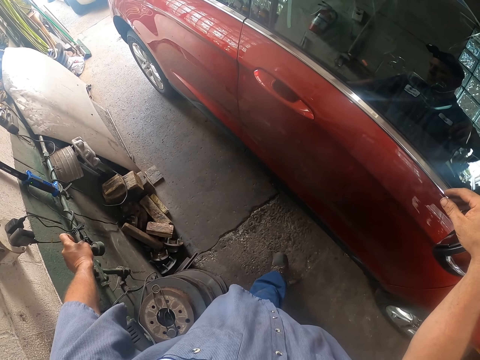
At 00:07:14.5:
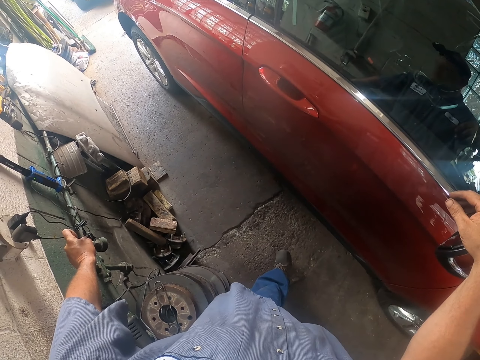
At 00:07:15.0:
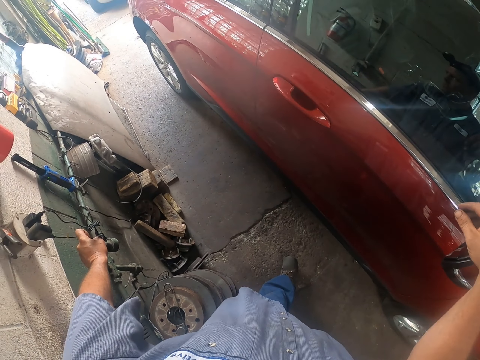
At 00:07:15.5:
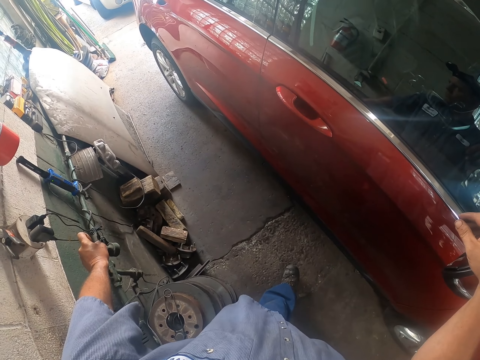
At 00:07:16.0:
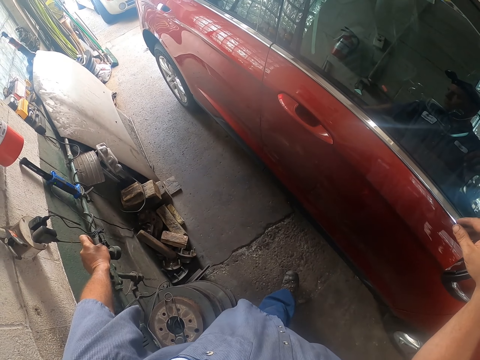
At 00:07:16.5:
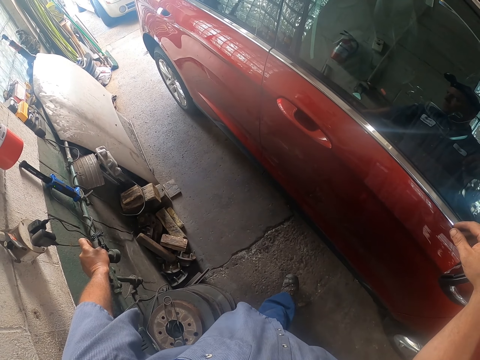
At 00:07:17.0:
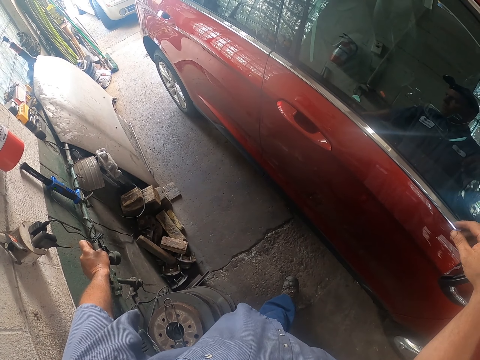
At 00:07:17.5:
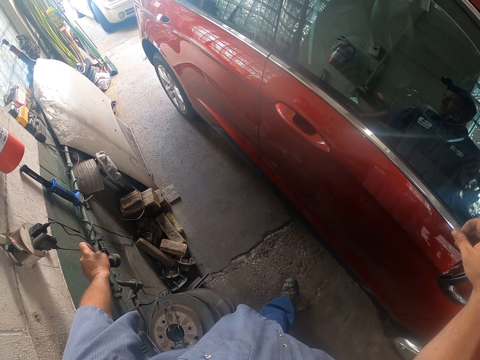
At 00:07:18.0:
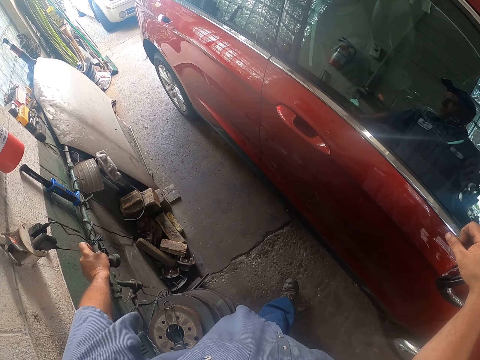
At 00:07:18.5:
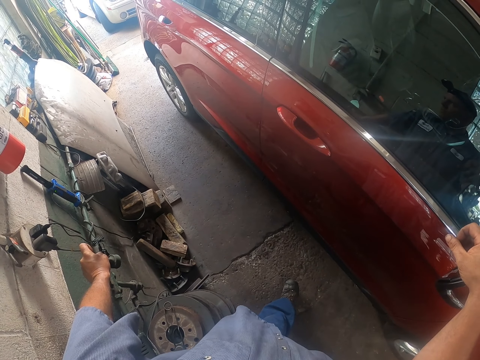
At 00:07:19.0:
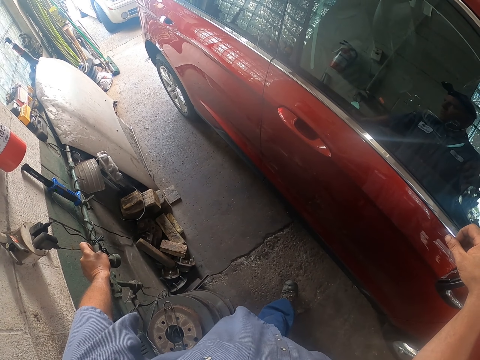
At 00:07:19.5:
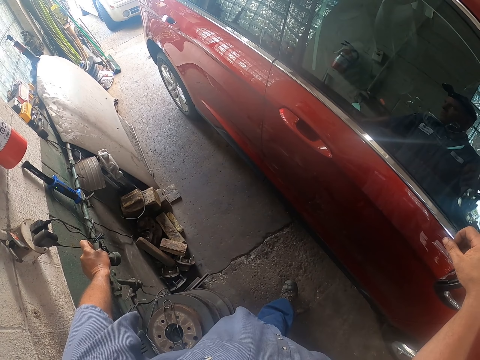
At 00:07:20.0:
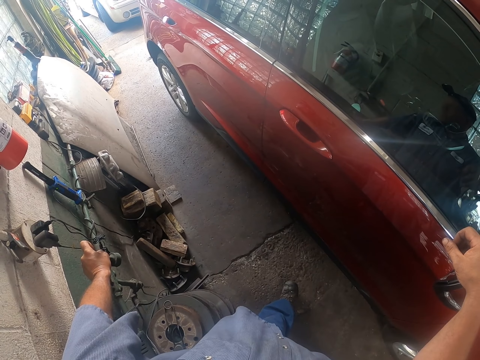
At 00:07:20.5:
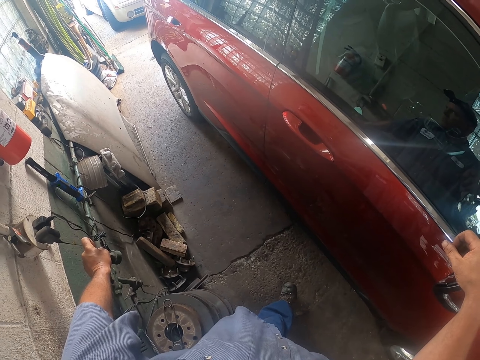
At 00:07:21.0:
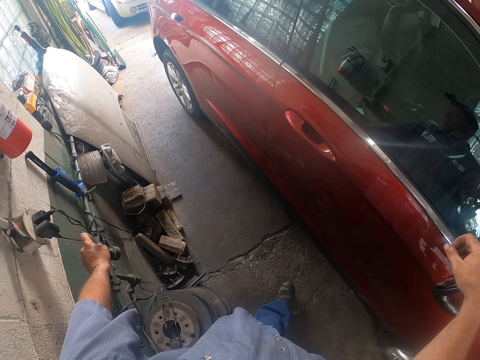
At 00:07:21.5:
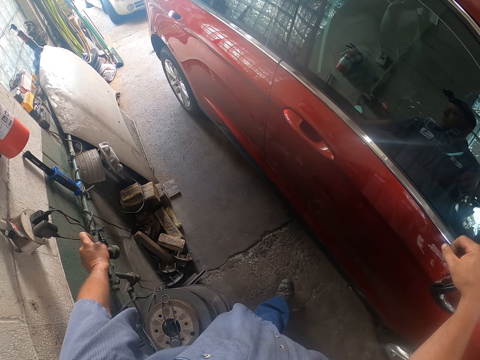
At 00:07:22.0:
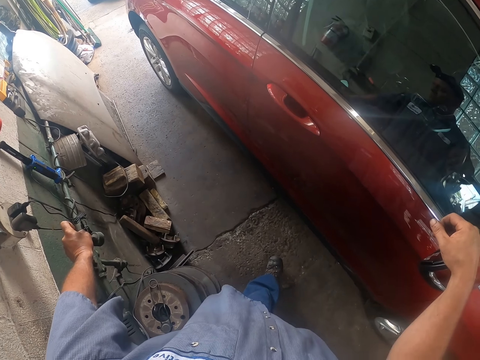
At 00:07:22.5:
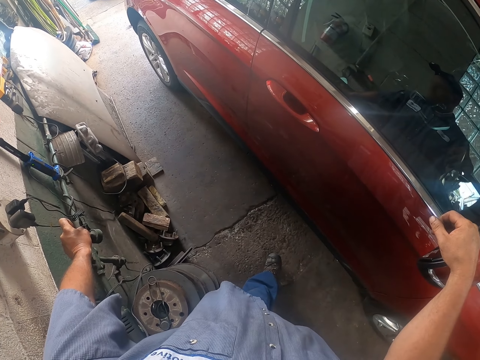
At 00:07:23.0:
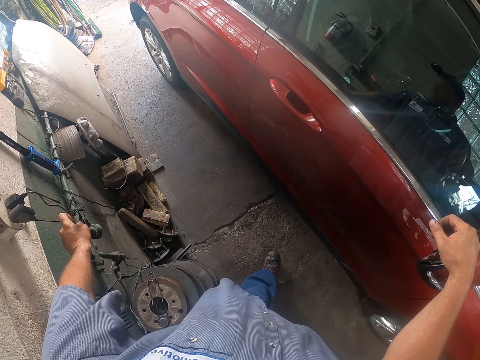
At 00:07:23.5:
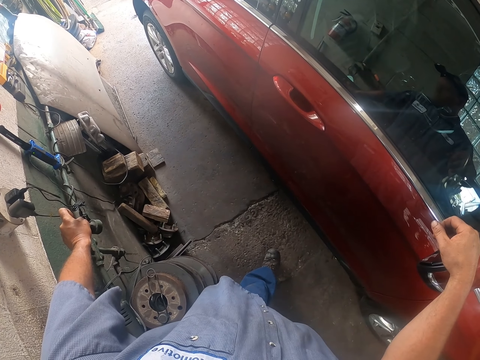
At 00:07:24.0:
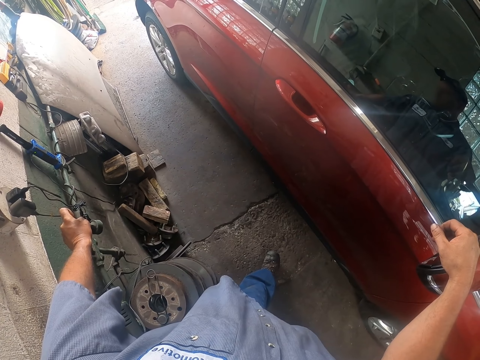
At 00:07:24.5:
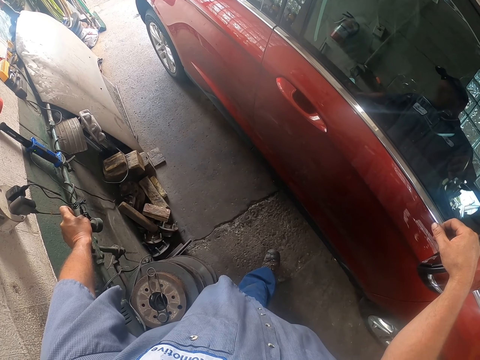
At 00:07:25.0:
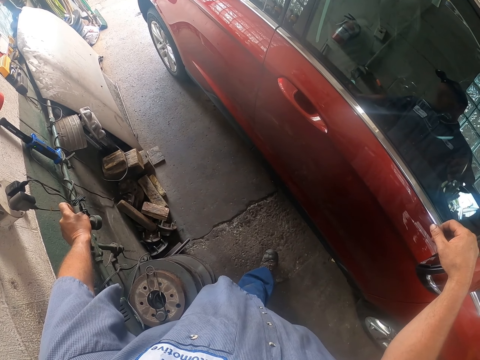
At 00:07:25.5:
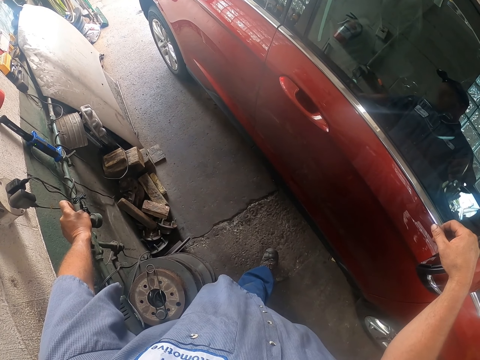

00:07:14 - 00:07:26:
The camera wearer places the right hand on the side mirror. They look at the car.

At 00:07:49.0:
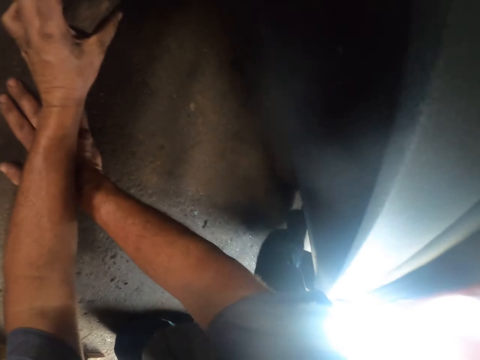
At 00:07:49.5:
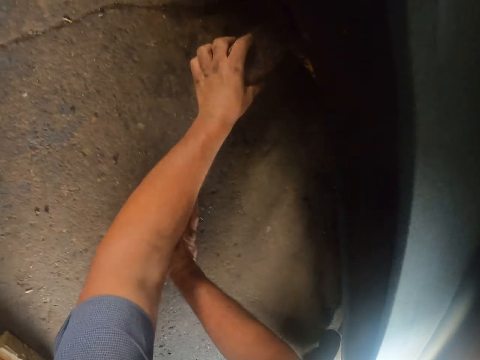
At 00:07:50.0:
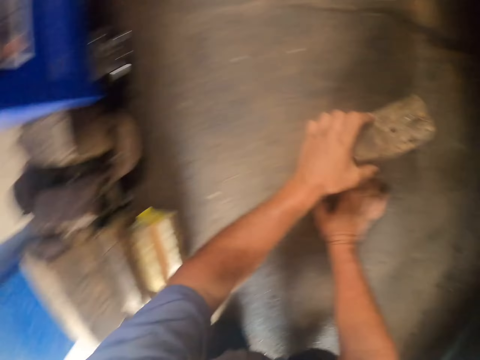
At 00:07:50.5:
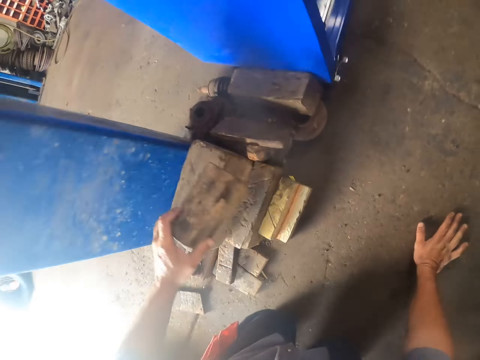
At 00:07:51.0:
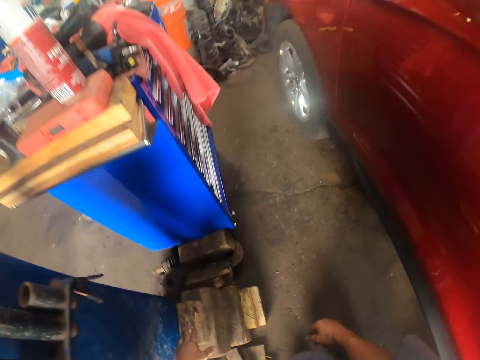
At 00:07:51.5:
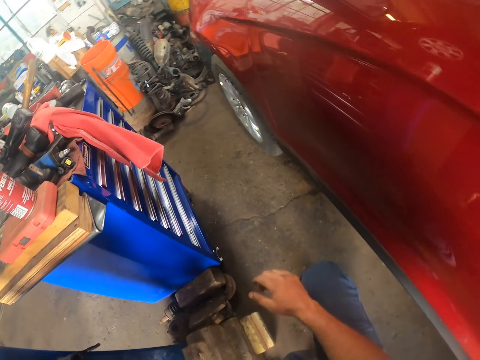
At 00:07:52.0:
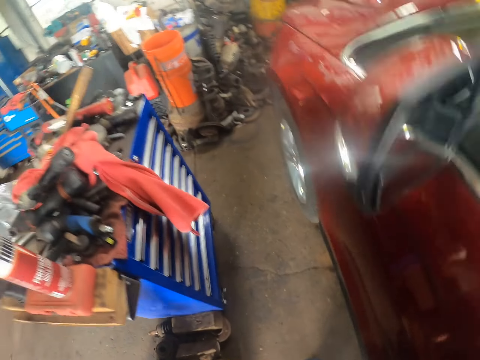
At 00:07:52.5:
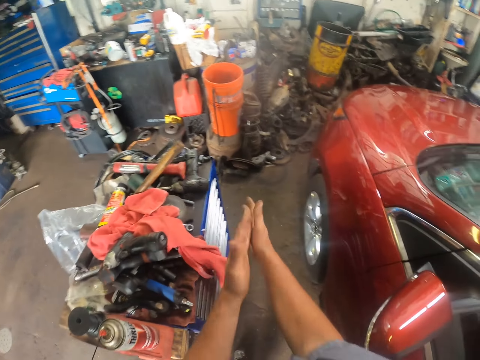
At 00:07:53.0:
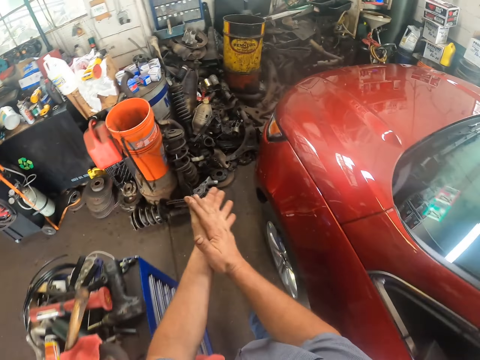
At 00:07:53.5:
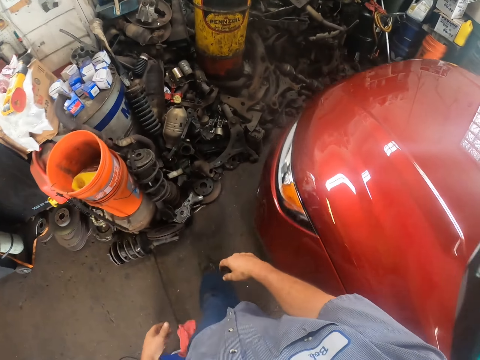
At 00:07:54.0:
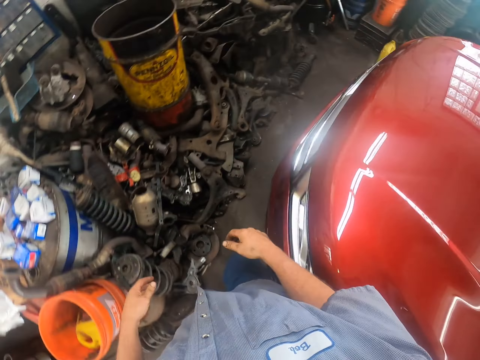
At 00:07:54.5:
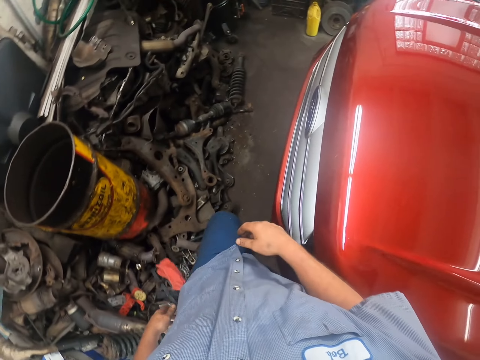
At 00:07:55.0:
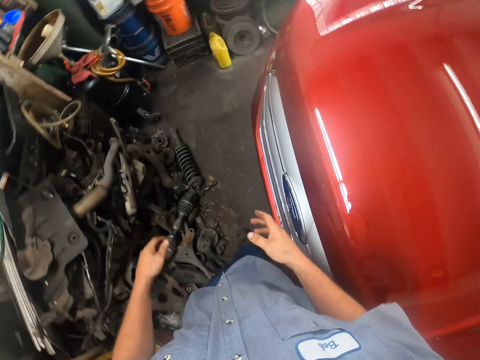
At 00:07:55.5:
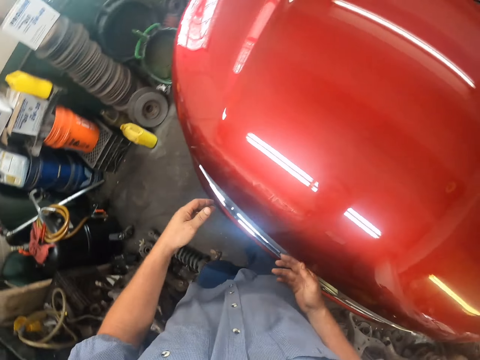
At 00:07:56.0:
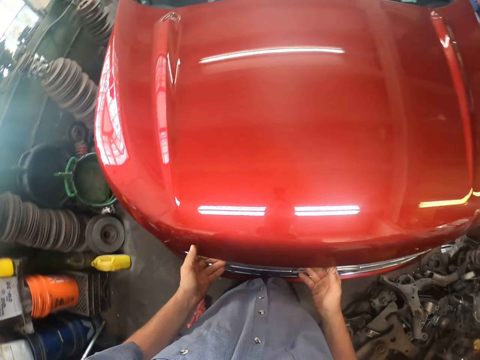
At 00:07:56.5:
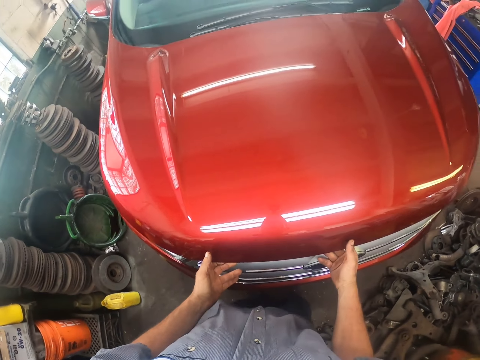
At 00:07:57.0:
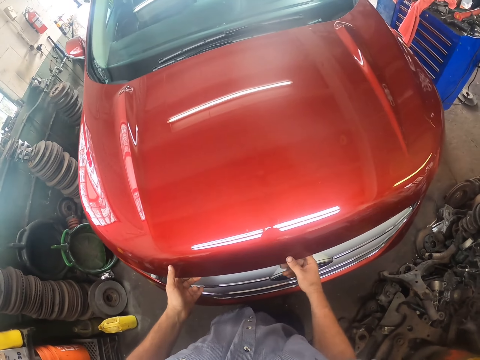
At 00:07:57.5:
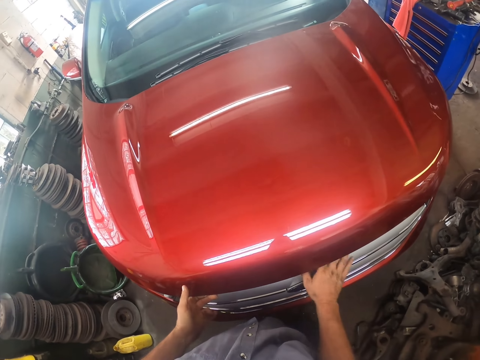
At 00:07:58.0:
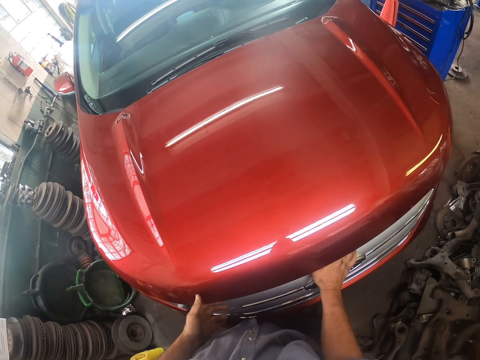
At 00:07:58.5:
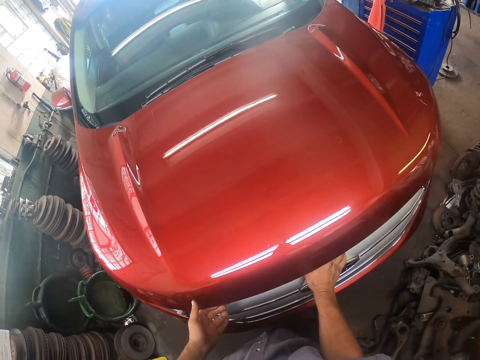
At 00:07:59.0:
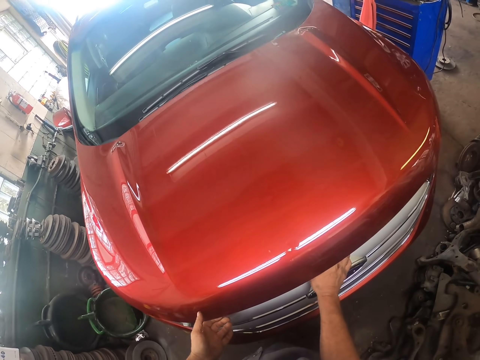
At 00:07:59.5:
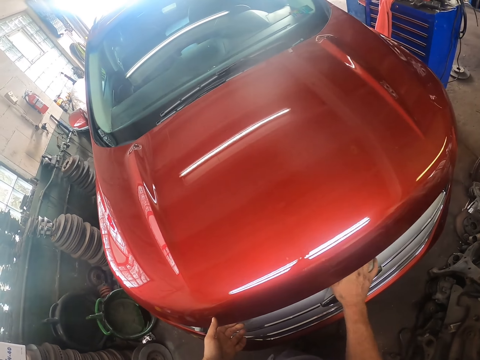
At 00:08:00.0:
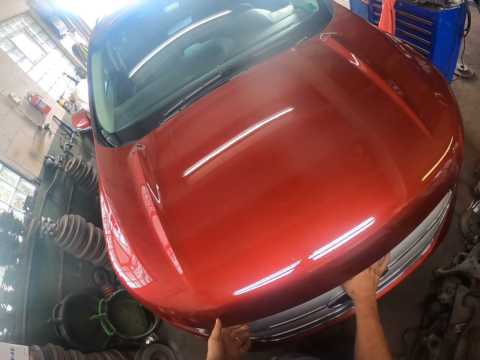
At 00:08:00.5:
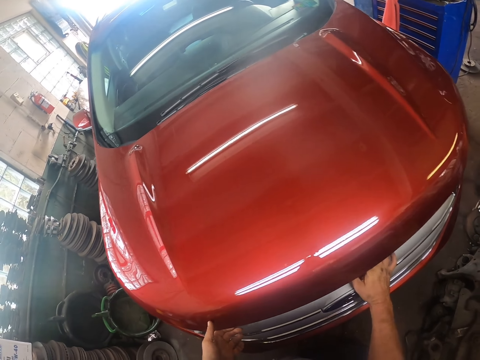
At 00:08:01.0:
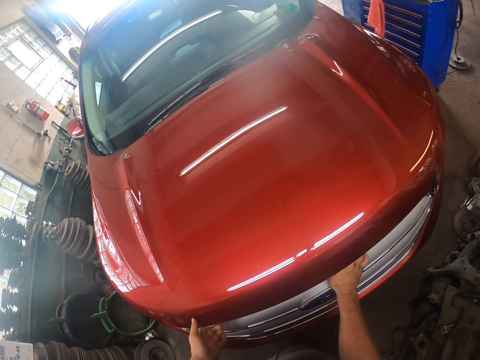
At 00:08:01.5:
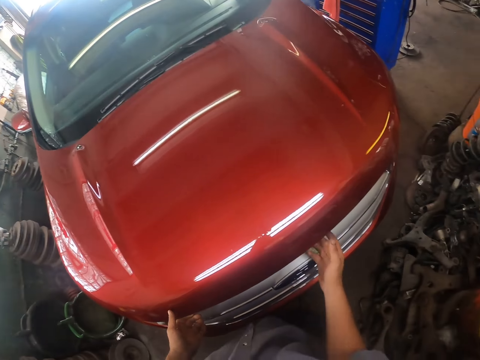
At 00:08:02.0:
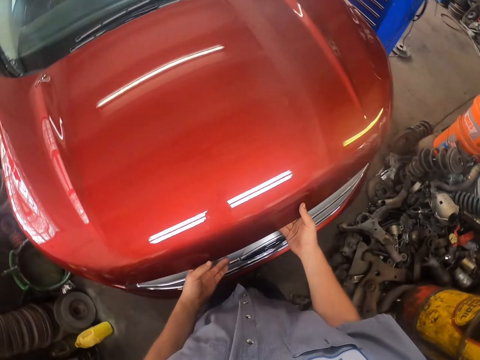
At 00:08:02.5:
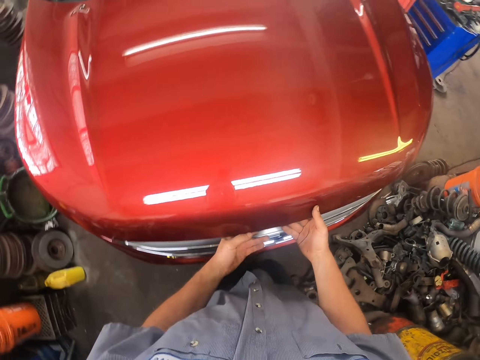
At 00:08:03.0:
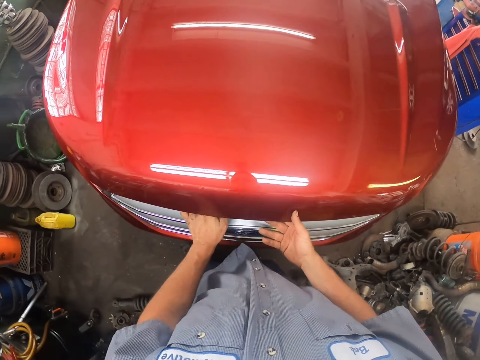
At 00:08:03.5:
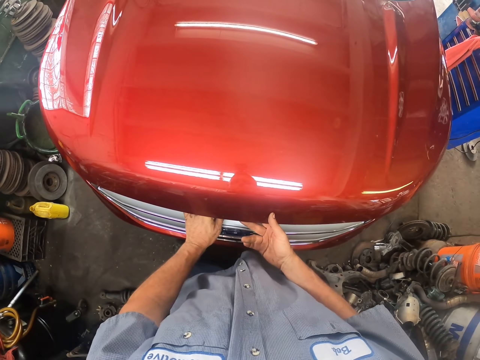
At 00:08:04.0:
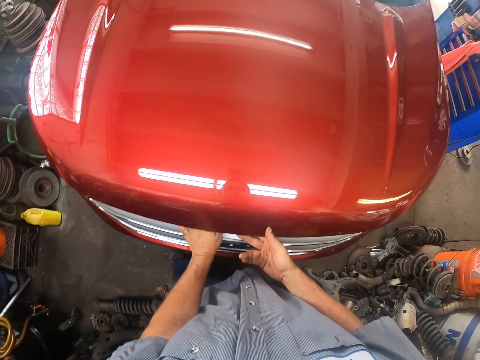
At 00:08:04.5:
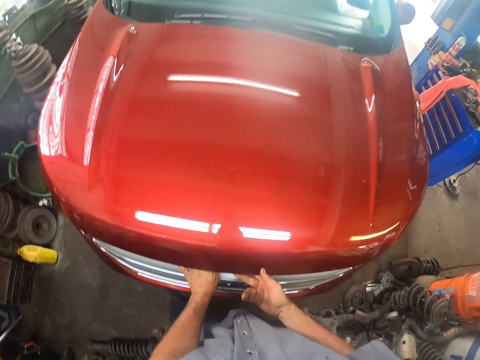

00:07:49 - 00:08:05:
The camera wearer holds the floor with the right hand. They move with the wood in the left hand. They stand. They rub the hands together. They walk. They open the car bonnet.
